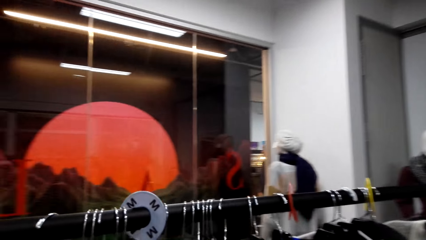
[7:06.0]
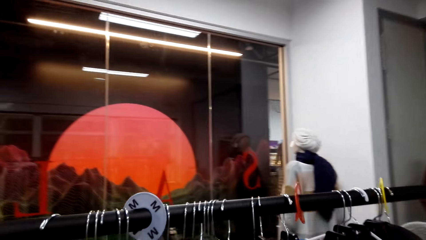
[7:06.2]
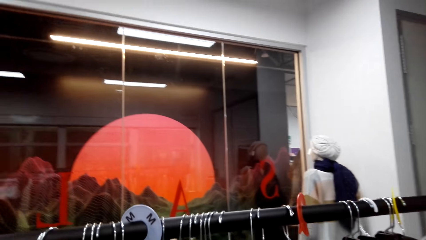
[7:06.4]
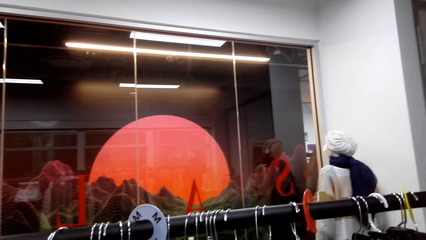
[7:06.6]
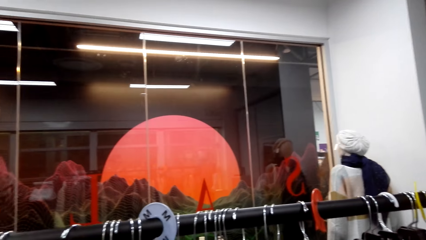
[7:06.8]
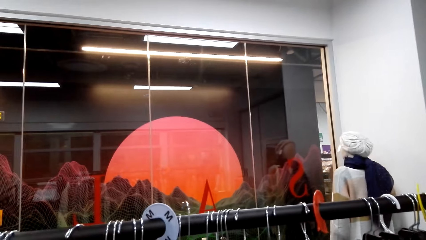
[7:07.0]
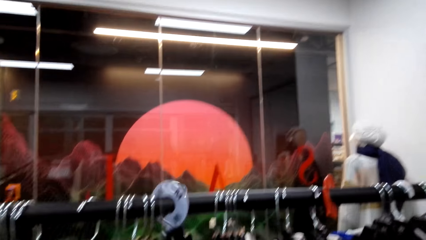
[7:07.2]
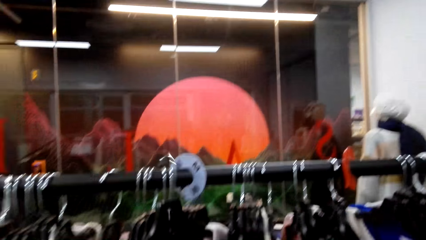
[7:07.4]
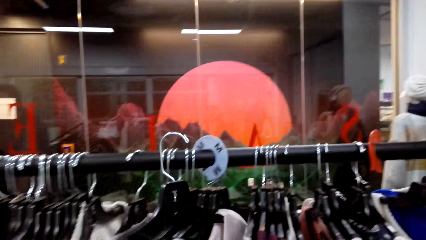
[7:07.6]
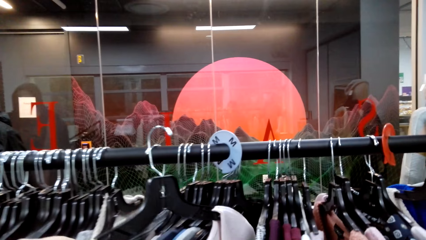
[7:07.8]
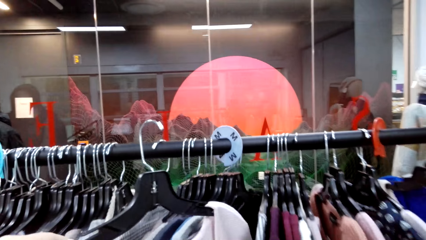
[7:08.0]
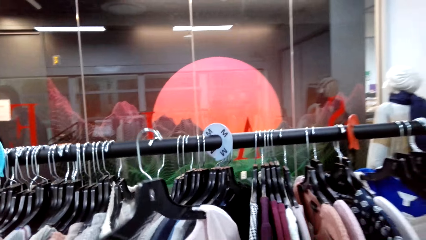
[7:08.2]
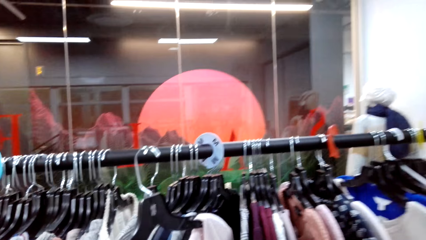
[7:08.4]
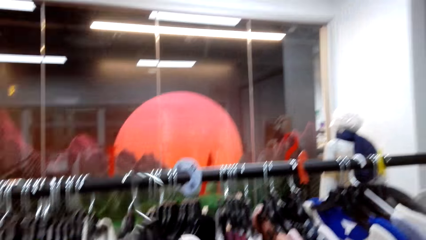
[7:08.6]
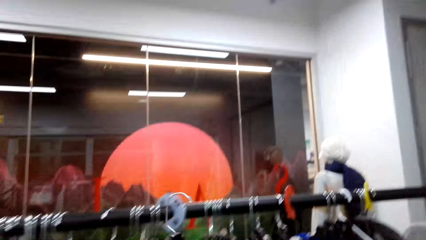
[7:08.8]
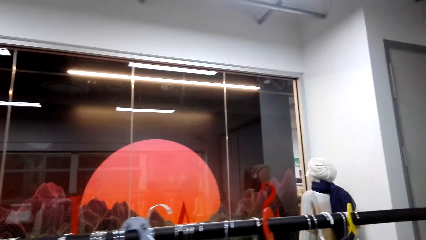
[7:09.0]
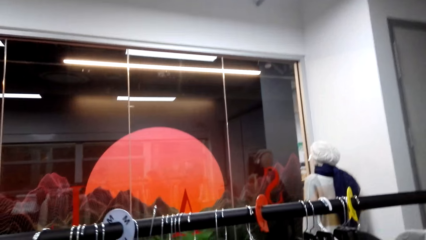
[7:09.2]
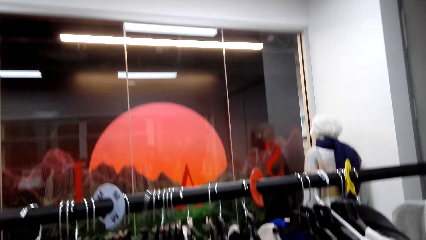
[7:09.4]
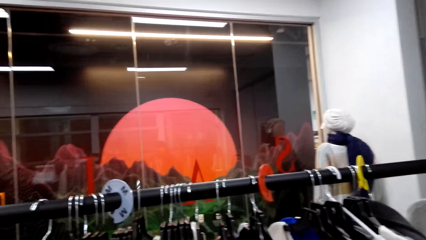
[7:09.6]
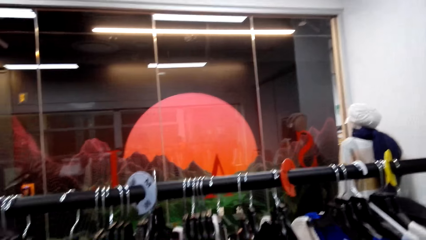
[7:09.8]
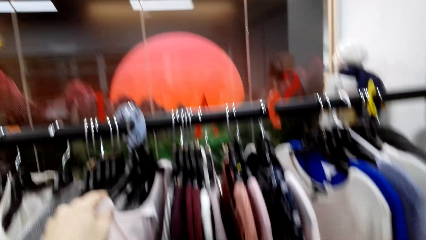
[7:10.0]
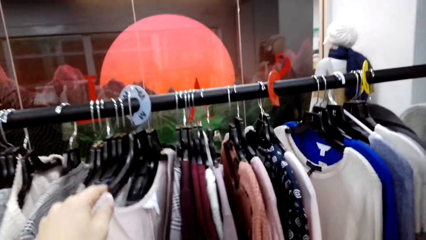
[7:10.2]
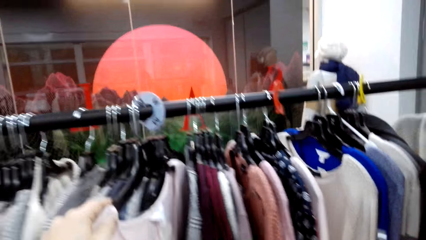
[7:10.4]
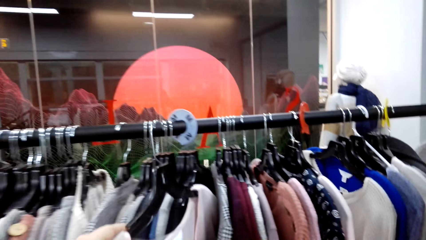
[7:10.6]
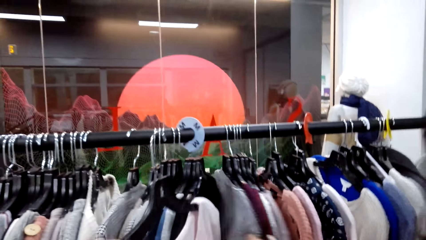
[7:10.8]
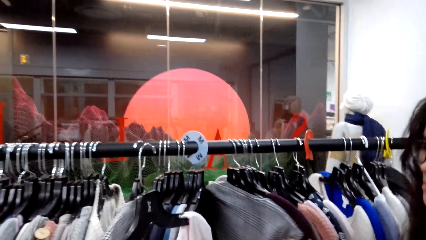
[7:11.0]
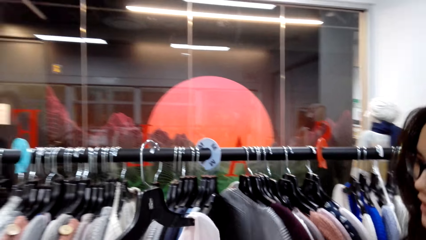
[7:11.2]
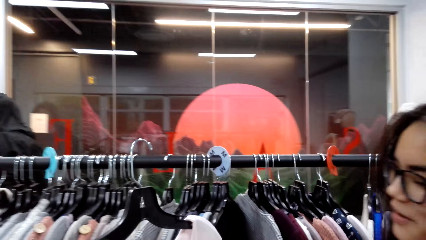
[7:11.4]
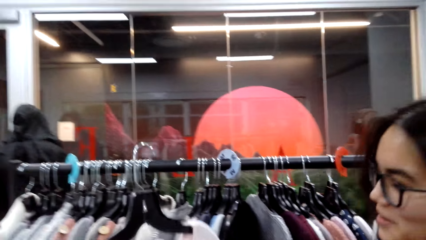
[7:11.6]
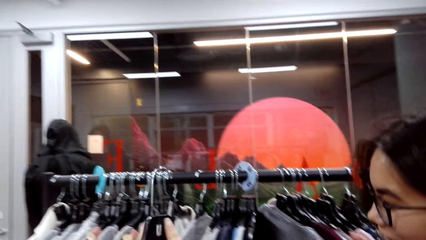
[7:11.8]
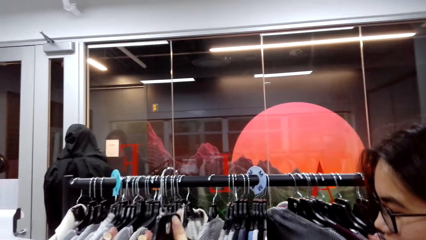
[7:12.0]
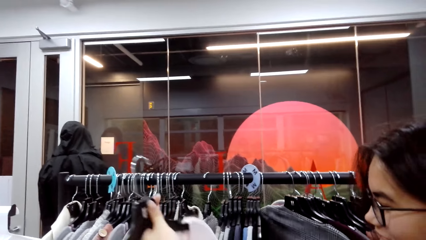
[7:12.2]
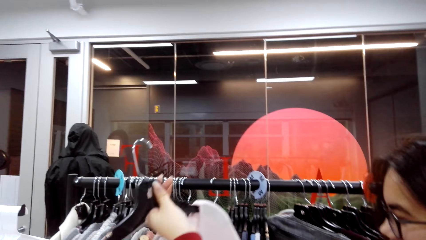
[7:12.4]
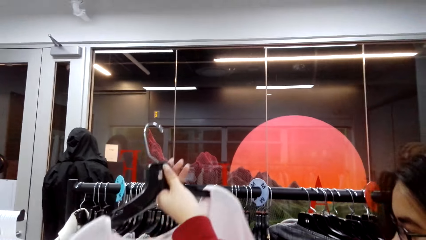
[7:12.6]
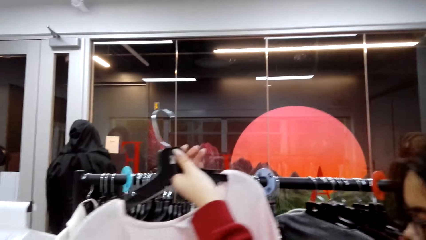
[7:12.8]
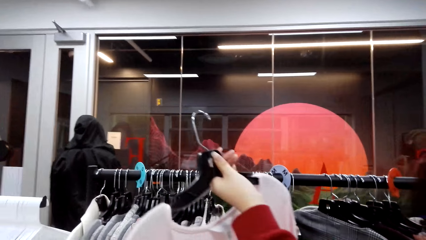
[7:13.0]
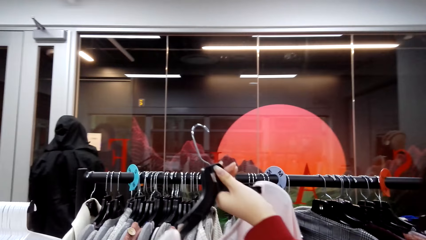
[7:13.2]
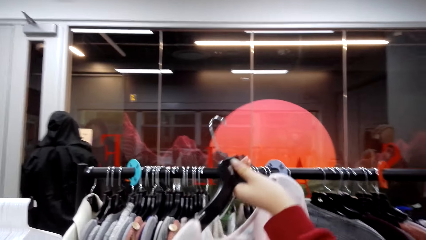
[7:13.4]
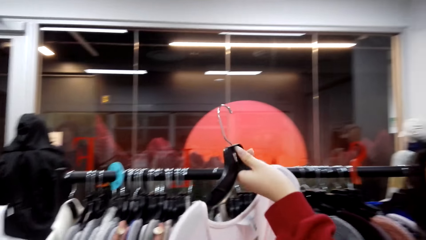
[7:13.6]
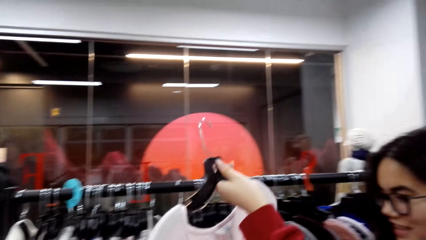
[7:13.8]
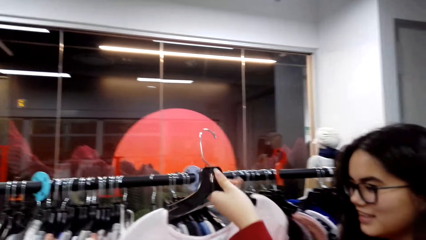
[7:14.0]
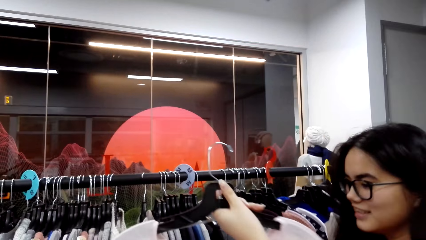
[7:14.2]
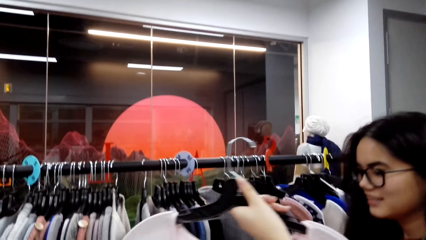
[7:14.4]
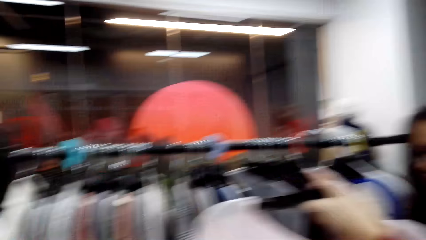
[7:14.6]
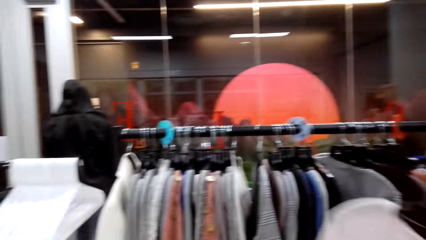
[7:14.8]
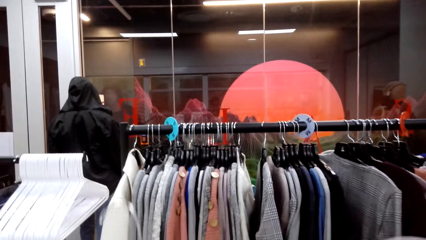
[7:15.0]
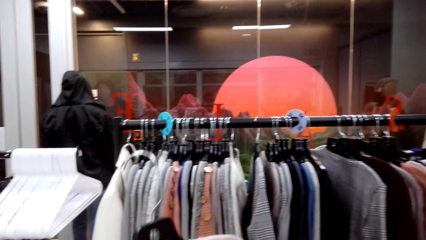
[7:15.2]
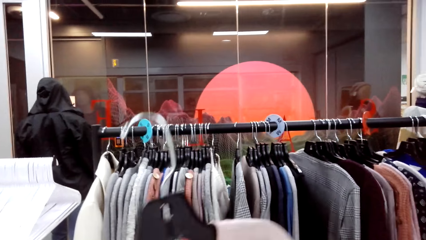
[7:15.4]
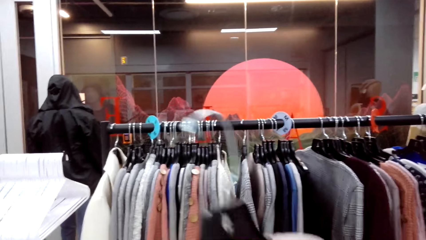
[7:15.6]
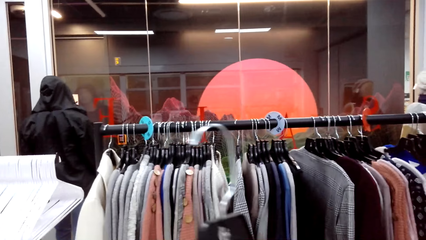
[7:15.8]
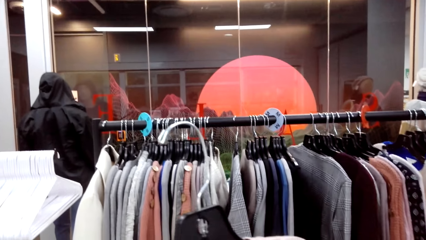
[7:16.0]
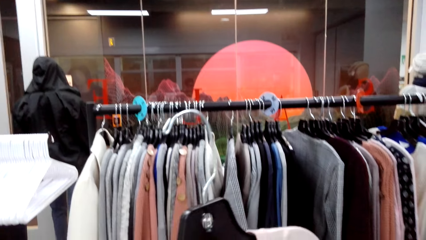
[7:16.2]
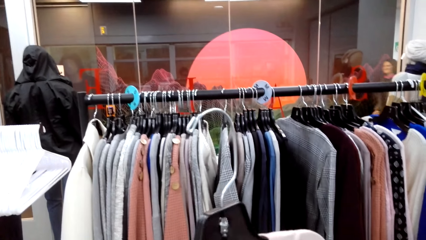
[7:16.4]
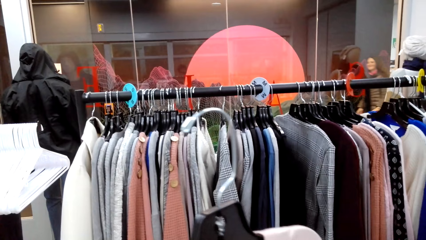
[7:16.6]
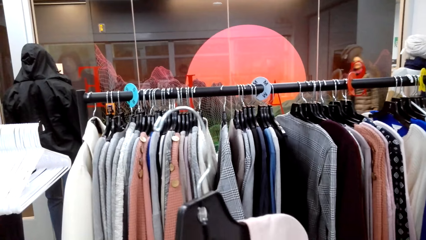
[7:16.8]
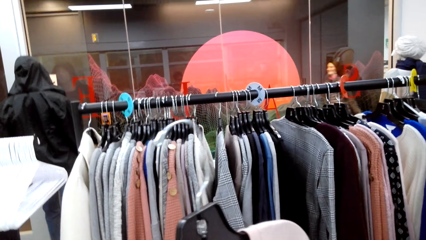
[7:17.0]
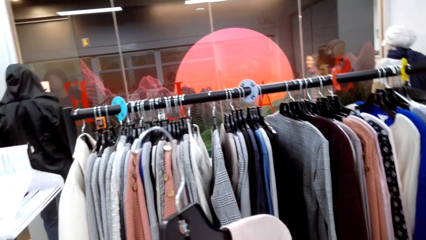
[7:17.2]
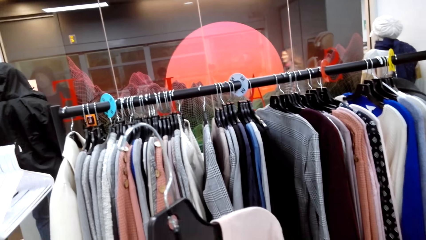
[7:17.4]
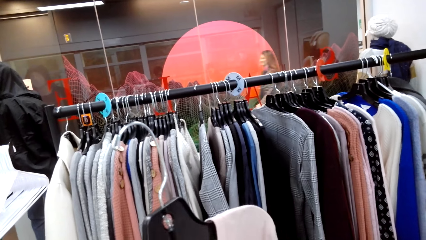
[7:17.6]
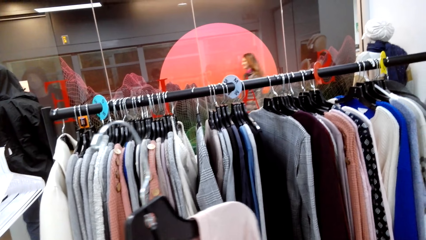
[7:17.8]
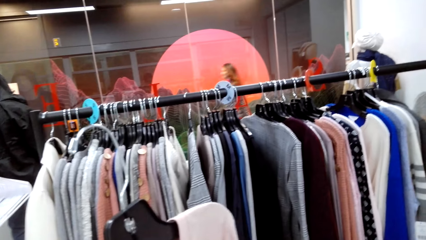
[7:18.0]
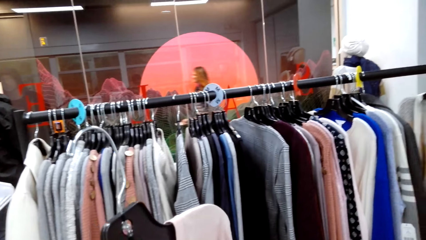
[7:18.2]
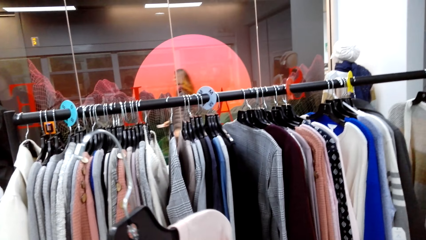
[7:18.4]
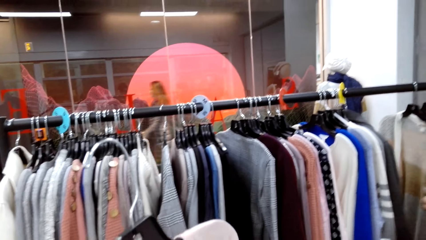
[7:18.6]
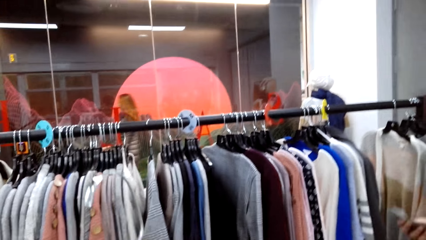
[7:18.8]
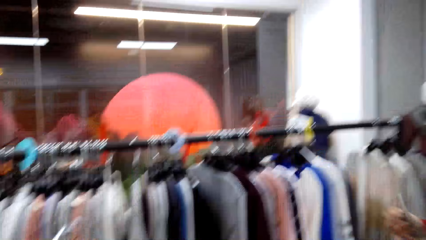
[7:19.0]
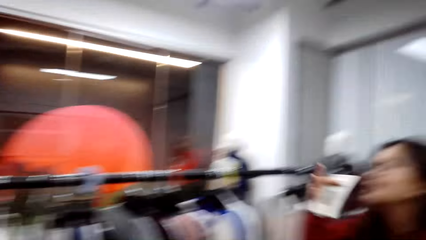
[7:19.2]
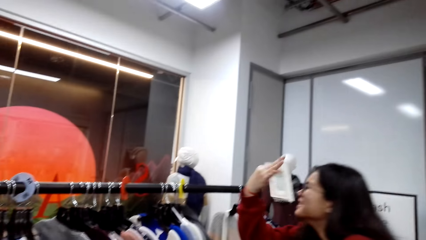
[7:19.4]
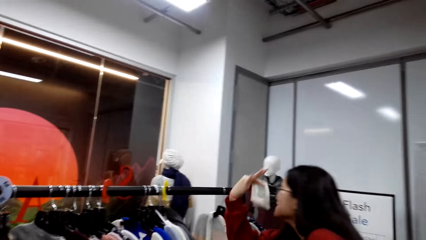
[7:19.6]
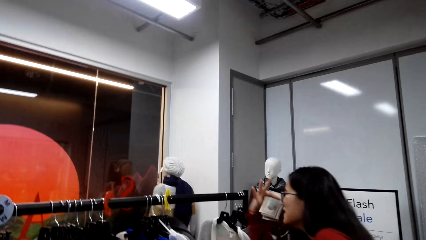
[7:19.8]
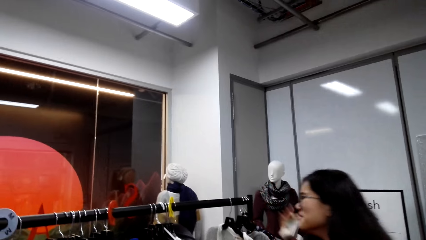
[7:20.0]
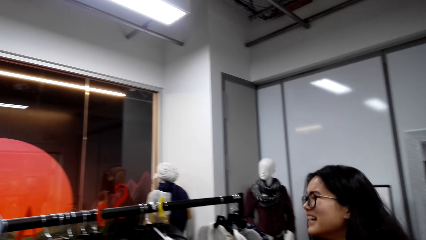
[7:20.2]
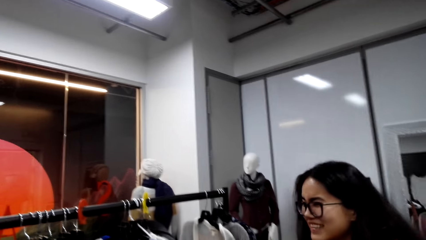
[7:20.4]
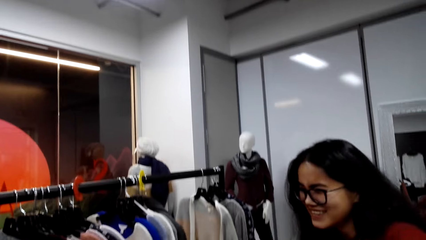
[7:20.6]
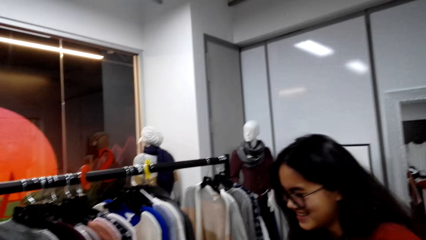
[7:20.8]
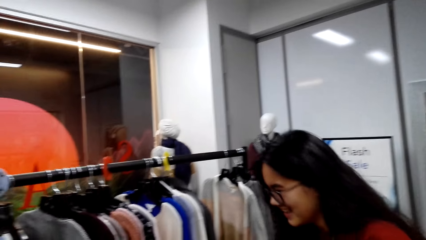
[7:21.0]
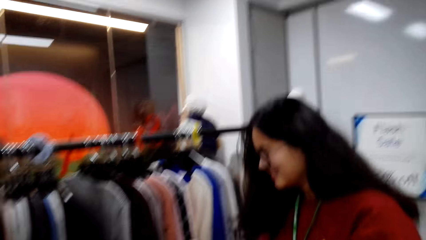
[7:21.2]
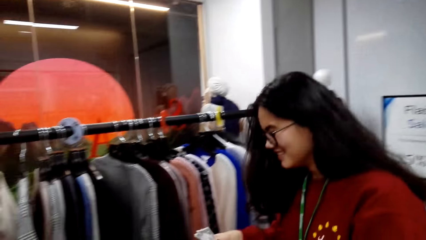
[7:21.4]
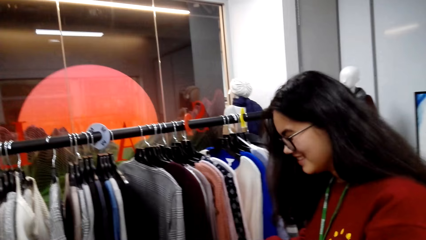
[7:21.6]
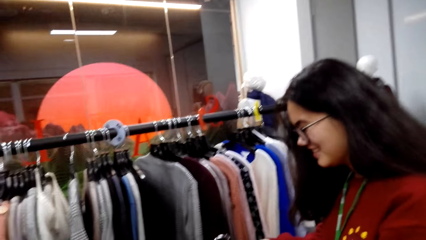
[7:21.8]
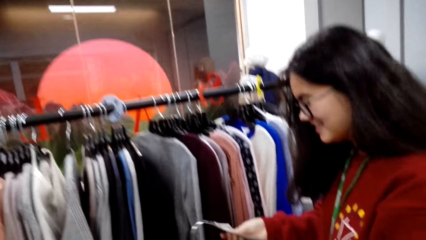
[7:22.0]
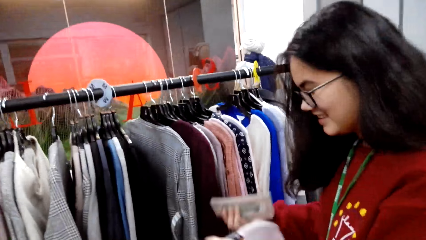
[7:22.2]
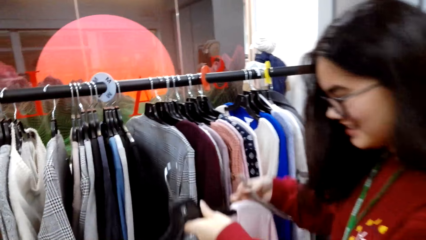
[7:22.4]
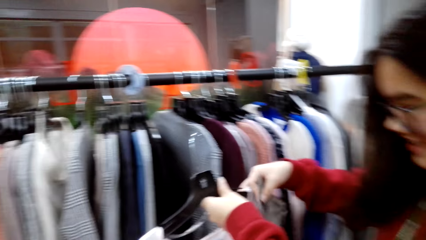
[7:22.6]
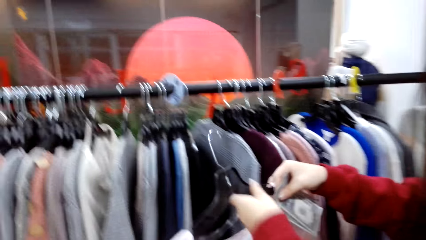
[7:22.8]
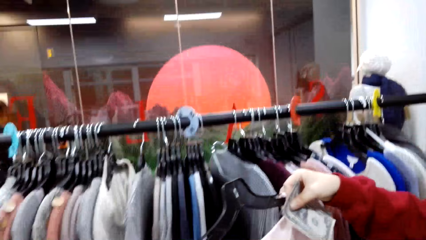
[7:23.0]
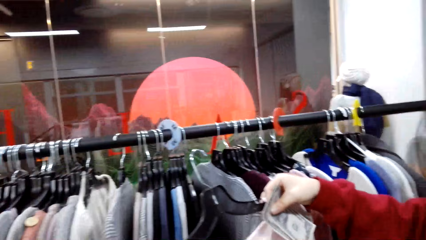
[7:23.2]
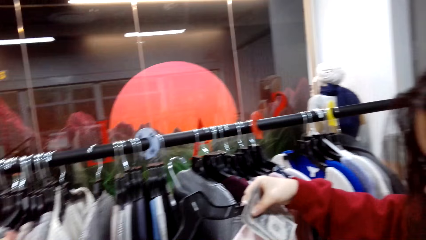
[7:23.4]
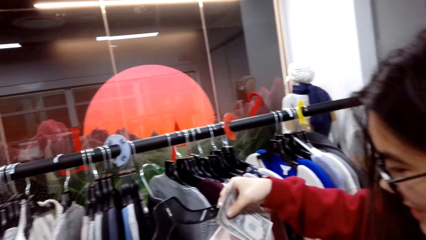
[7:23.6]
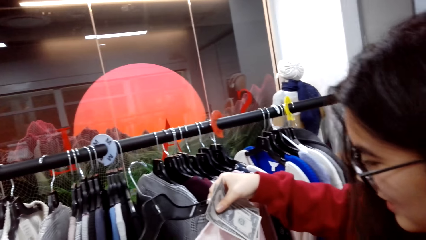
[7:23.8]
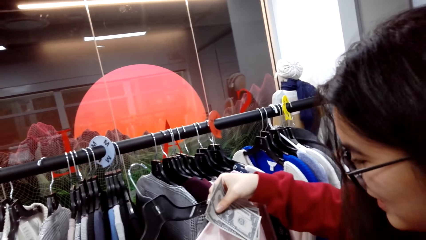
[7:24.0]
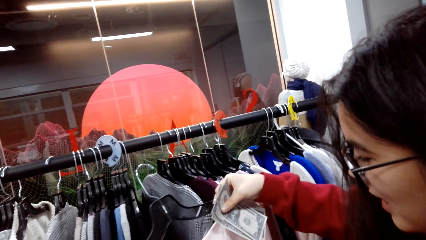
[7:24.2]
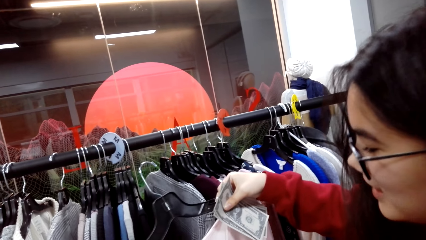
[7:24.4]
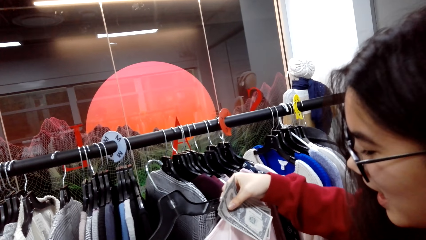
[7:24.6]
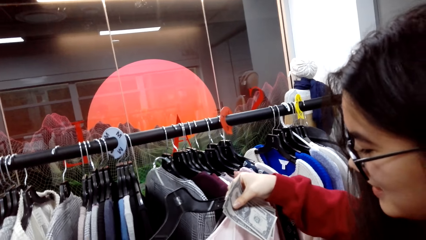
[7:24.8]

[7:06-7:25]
The camera wearer talks while choosing clothes at the holder. They look at one cloth while talking to the person. The person talks. The camera wearer laughs with the person.
